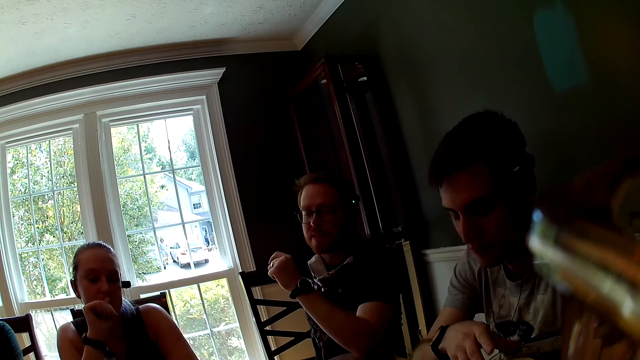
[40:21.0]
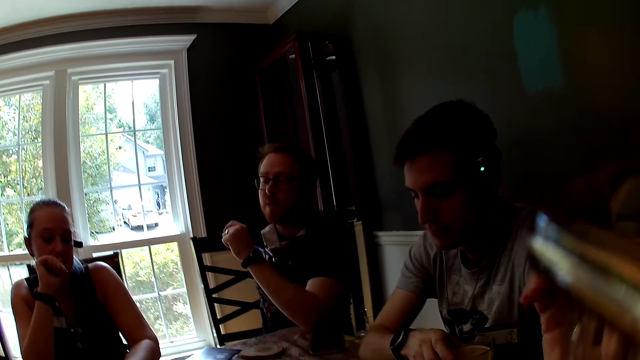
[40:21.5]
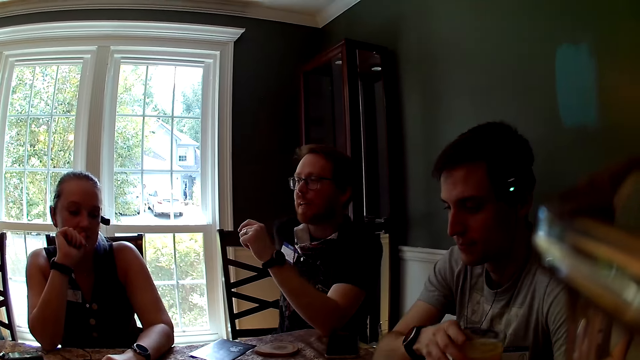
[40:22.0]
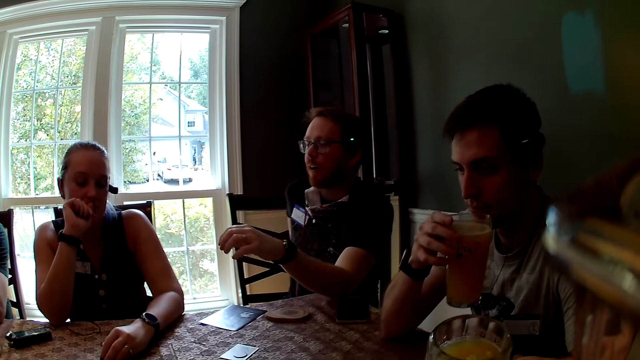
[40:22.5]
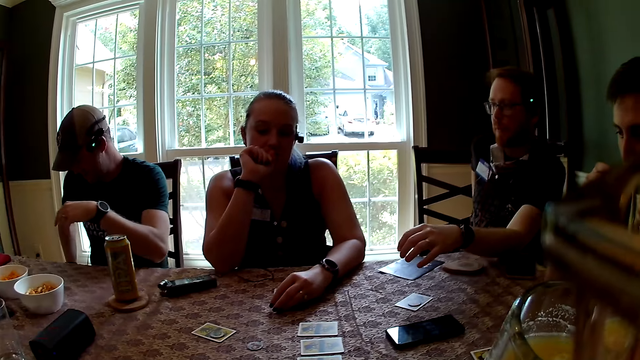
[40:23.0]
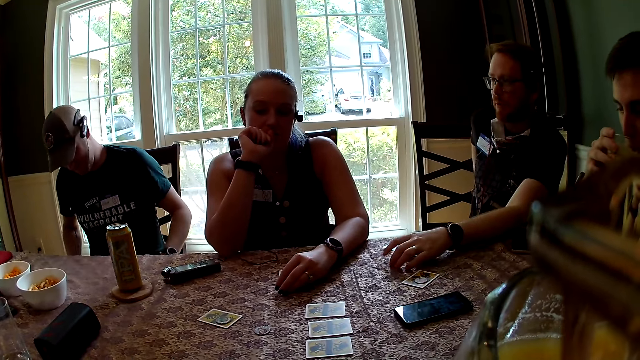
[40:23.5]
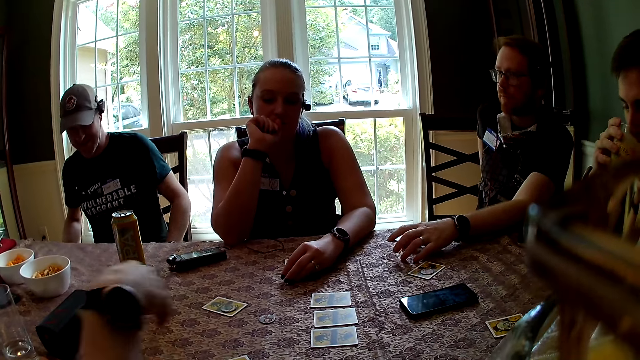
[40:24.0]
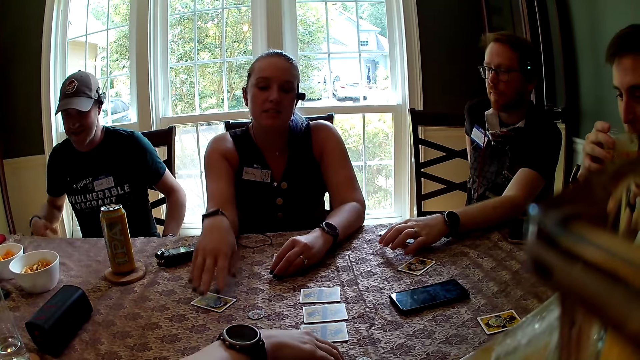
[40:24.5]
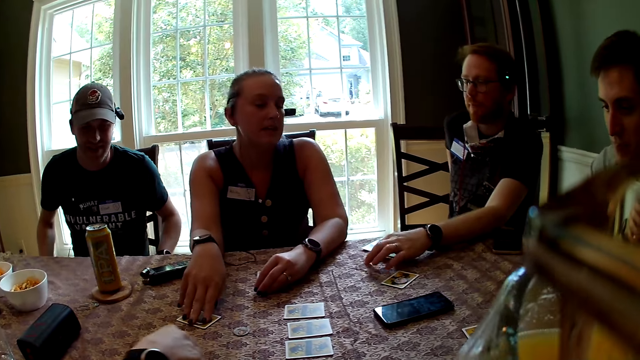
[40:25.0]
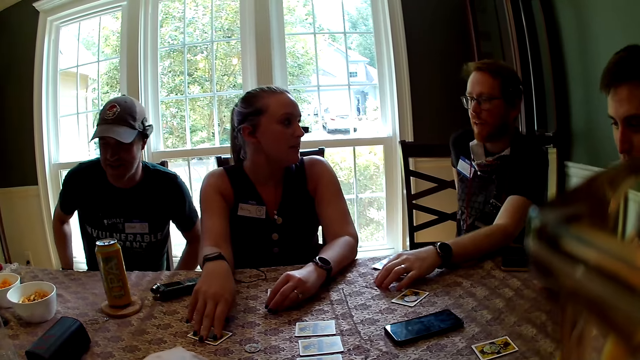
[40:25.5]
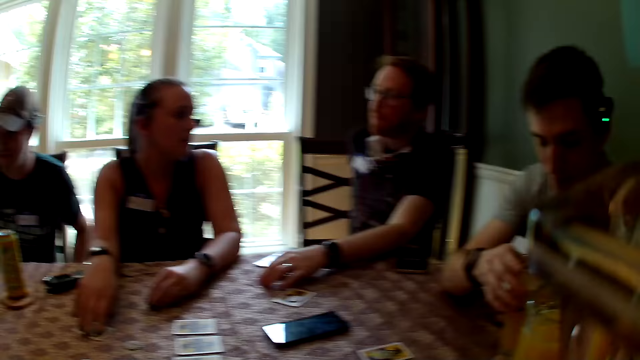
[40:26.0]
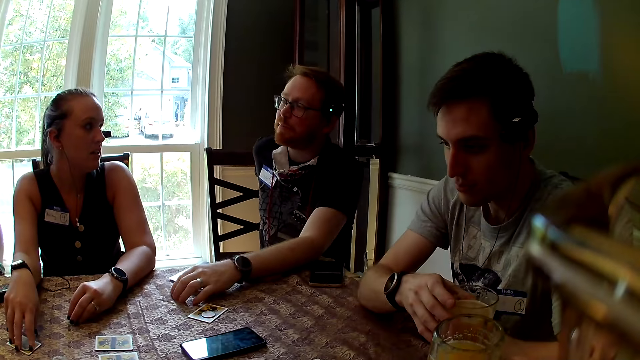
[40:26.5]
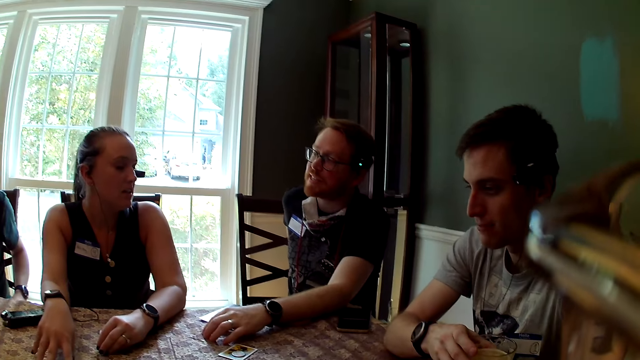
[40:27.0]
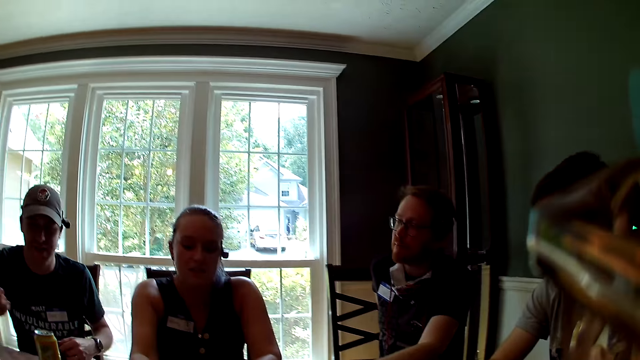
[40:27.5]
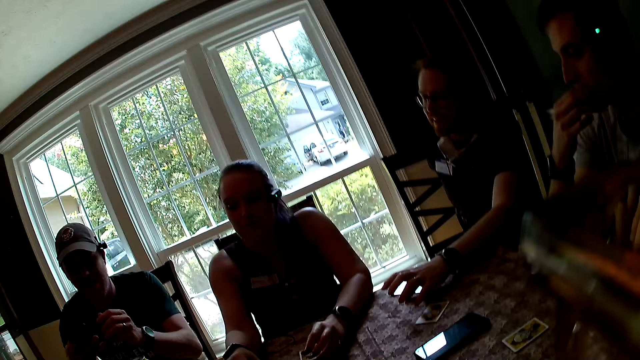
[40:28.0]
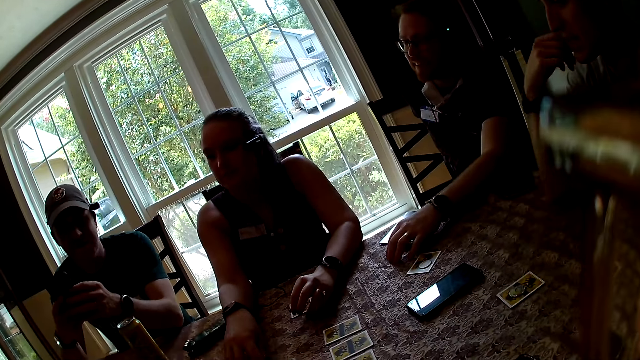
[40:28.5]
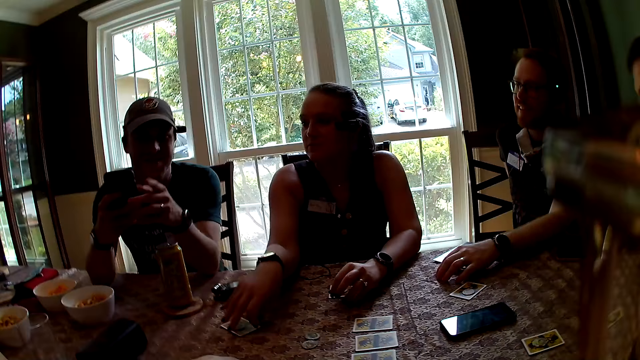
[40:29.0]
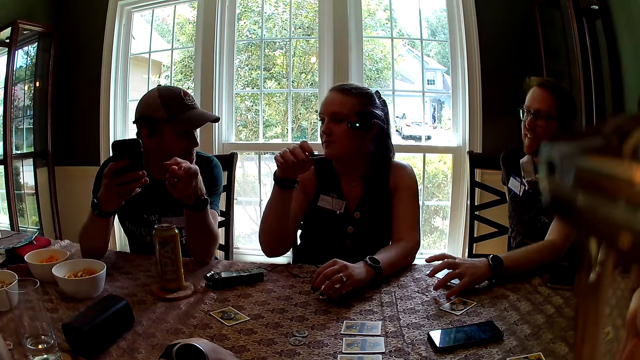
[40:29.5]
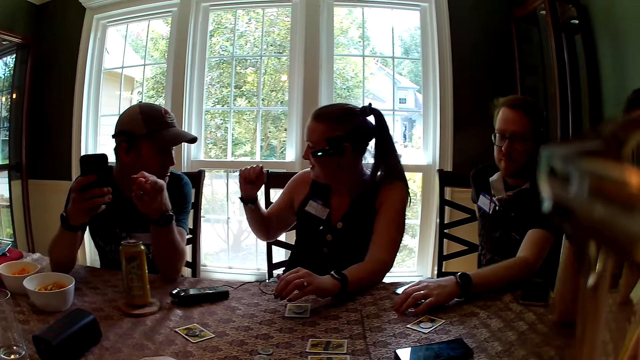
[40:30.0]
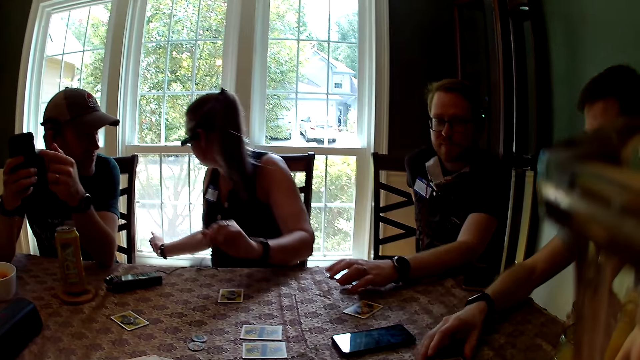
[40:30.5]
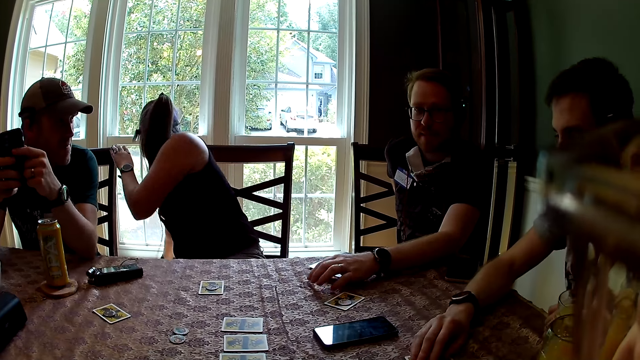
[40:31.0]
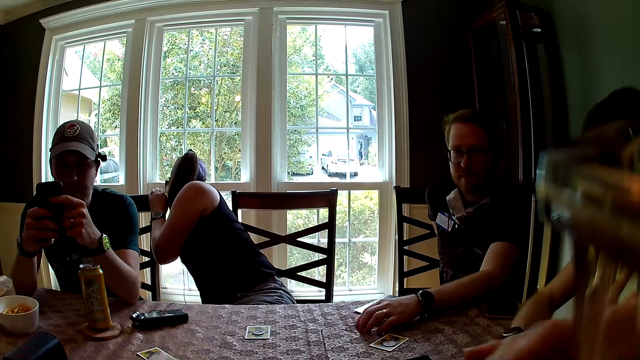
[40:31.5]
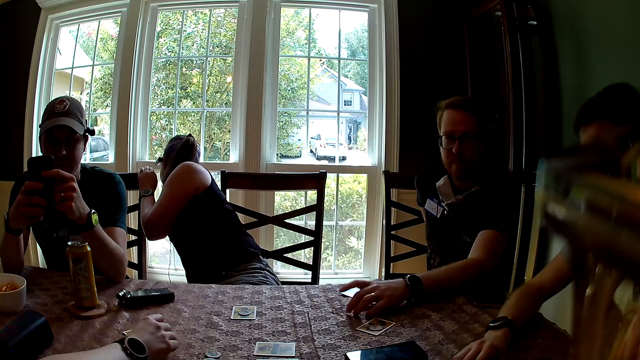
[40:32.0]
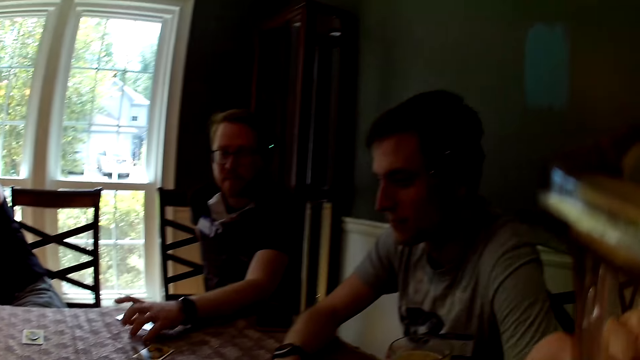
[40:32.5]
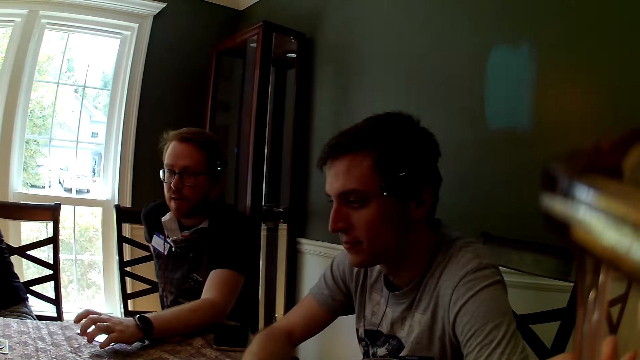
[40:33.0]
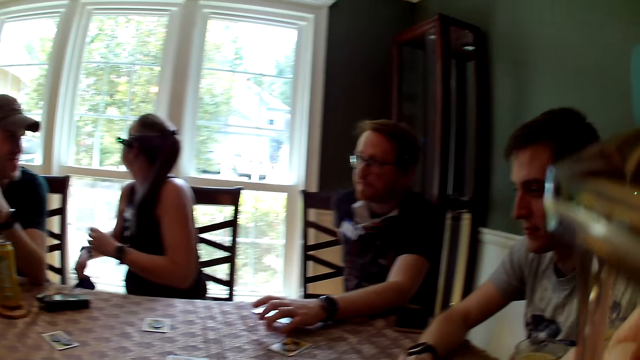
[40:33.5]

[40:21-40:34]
A man picks up a cup of juice on the table with his right hand. The camera wearer looks around. She picks up the cup of juice from the table with her right hand. The man drinks the juice in his right hand. Another man places his left hand on the table. The camera wearer drinks the juice in the cup in her right hand. A woman picks up a token from the table with her right hand. The camera wearer picks up playing cards. Another woman places her right hand on a card on the table. The camera wearer places the cup of juice on the table with her right hand. The other man hits his left hand on the table. A third man holds a phone with both hands. The third man points his left hand towards the camera wearer. The camera wearer looks around. The third man holds the phone with both hands. The other woman picks up a phone behind her chair with her right hand and places her hand on the third man's chair.

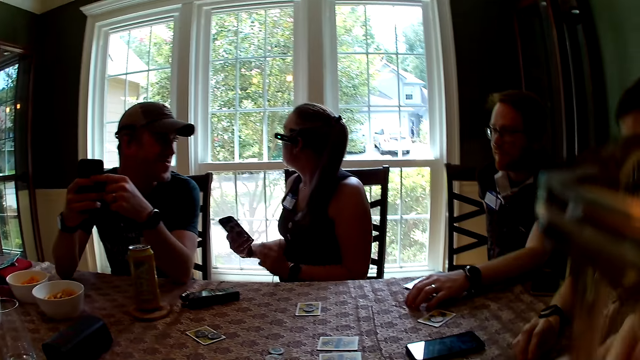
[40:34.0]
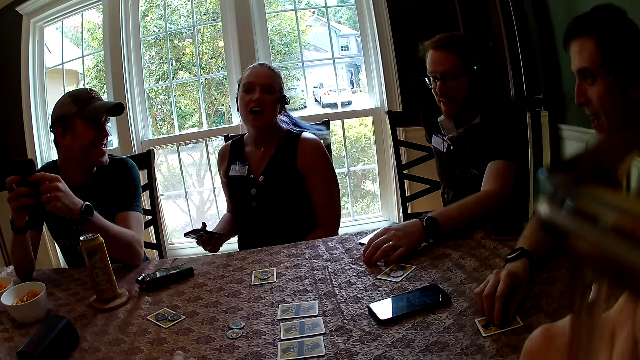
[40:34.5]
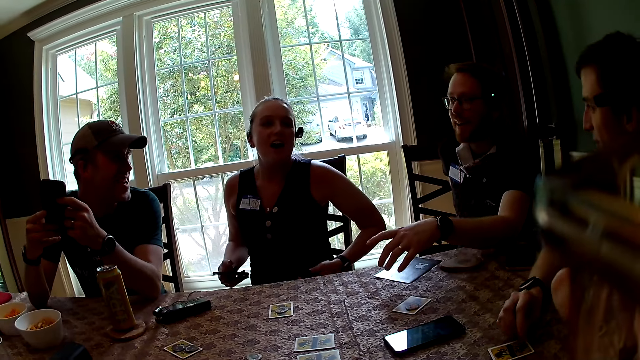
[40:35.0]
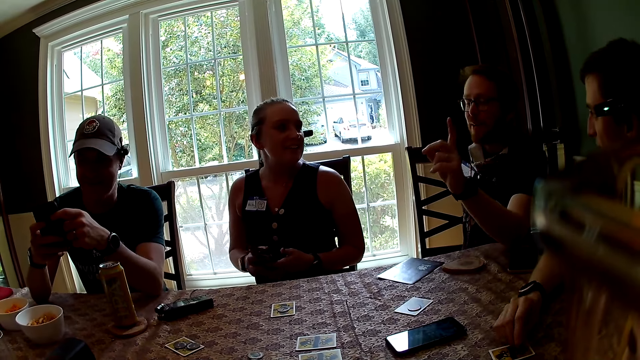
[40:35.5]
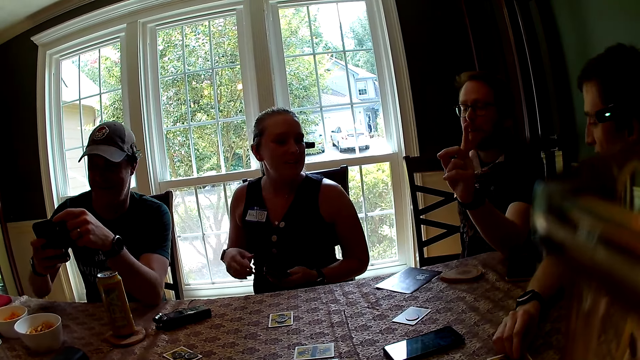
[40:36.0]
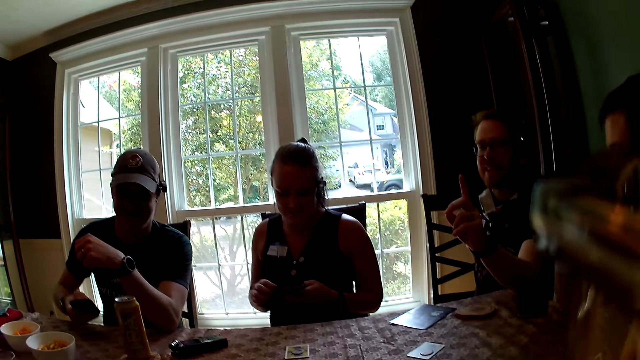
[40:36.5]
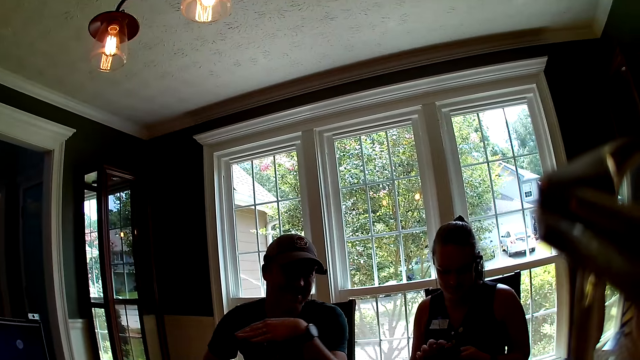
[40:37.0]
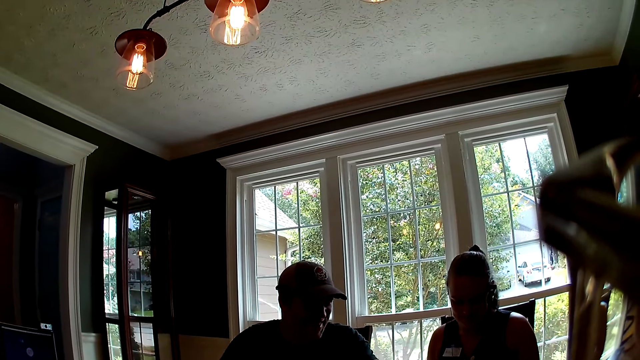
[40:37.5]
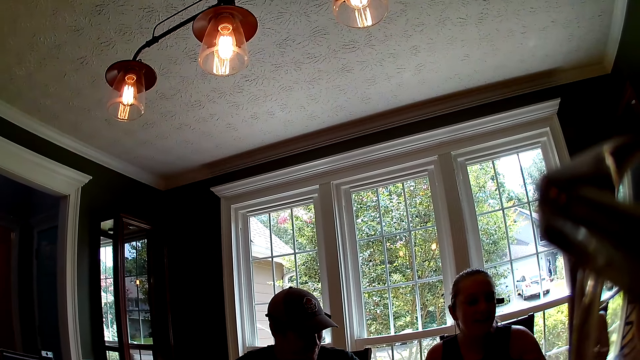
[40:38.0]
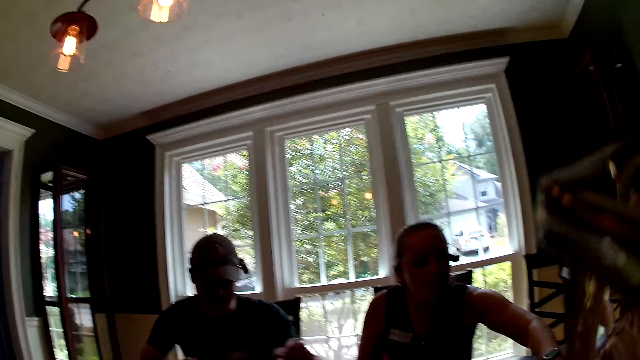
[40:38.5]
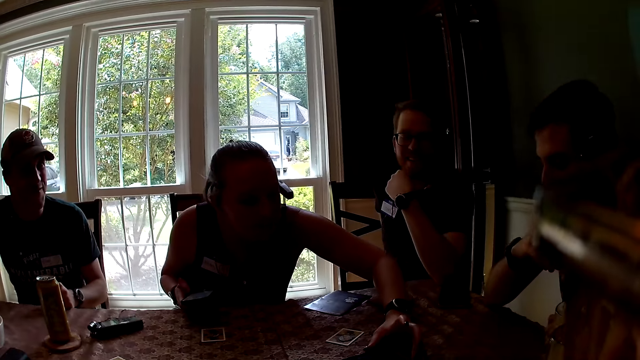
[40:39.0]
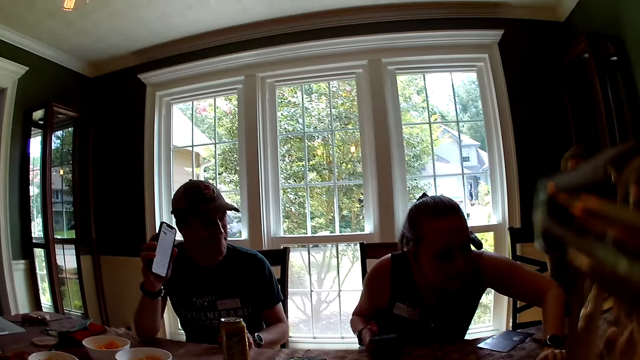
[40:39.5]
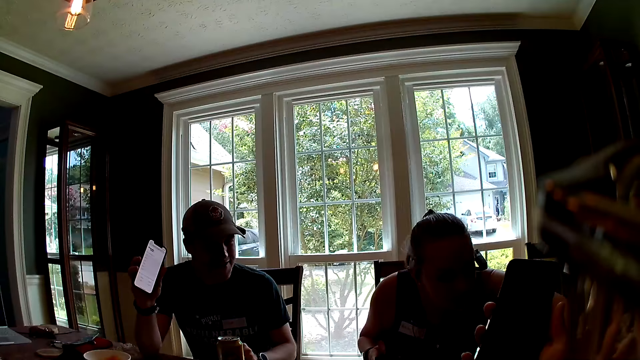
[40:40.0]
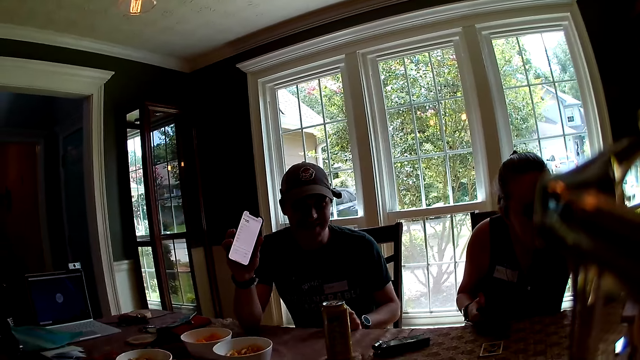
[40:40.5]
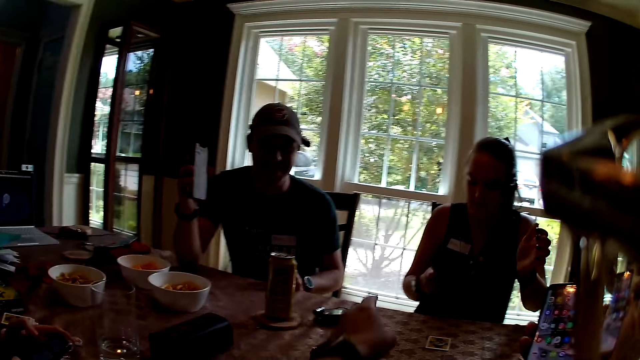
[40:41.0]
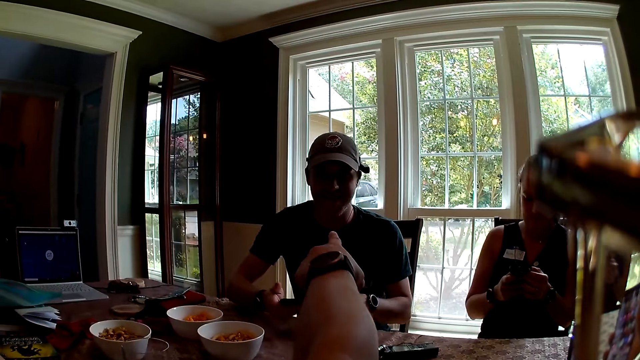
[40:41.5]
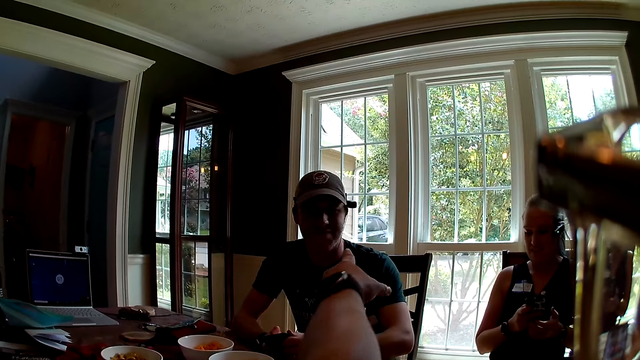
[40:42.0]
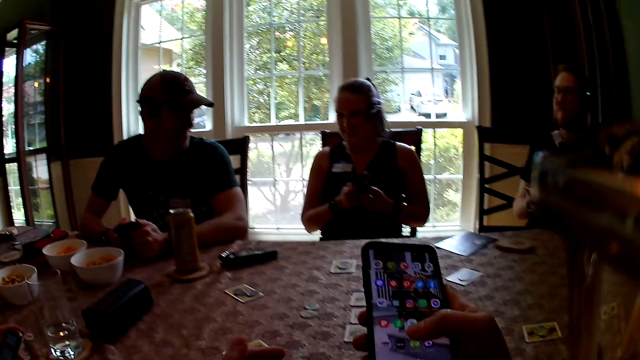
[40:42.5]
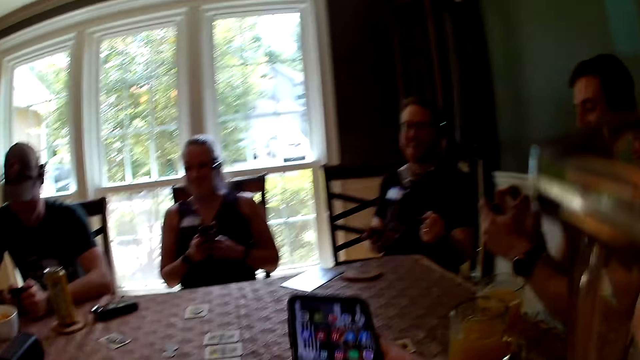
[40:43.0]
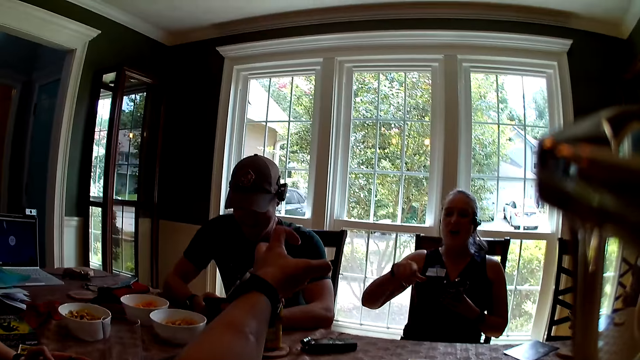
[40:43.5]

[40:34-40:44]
The woman passes the phone from her right hand to her left hand. The woman operates the phone with both hands. The woman holds the phone on the table with her right hand. The camera wearer operates the phone with her right hand. She points towards the man. She touches the phone.
